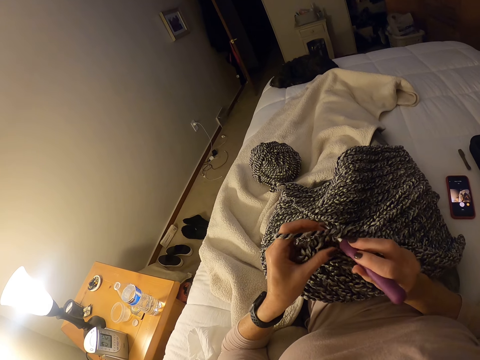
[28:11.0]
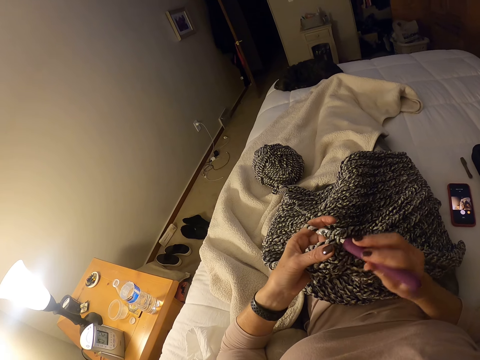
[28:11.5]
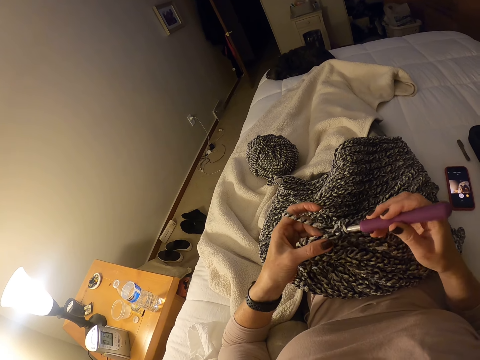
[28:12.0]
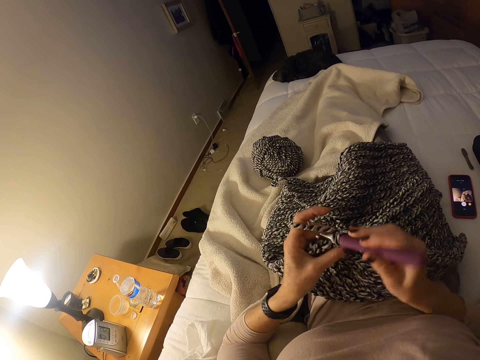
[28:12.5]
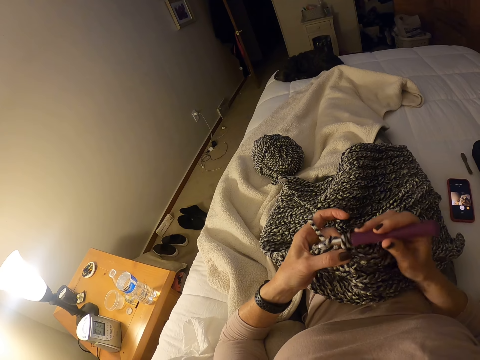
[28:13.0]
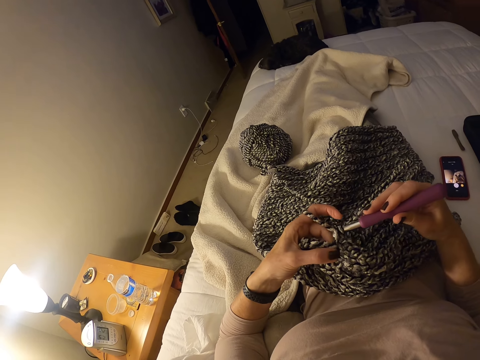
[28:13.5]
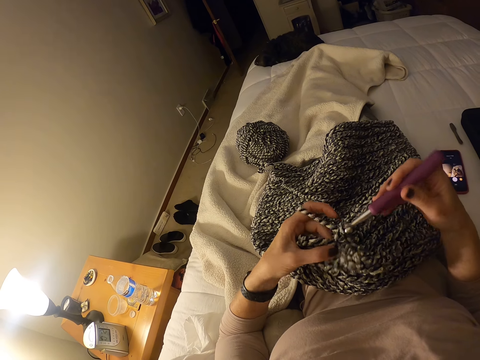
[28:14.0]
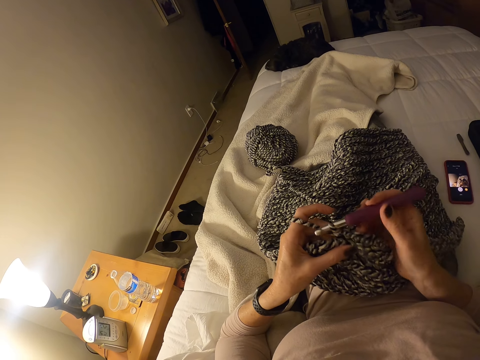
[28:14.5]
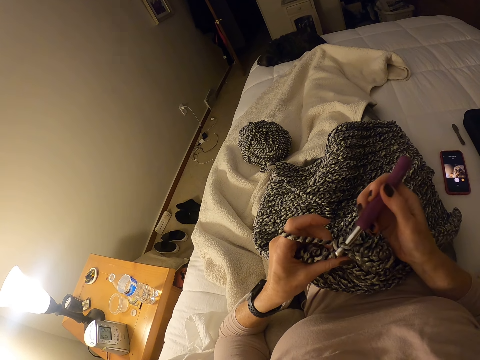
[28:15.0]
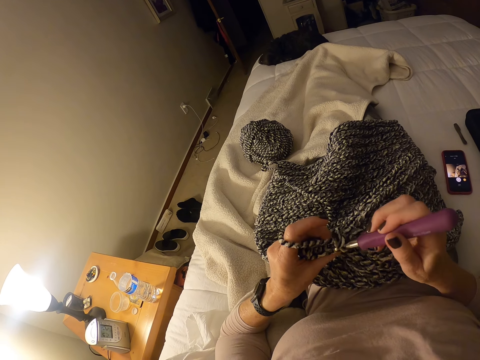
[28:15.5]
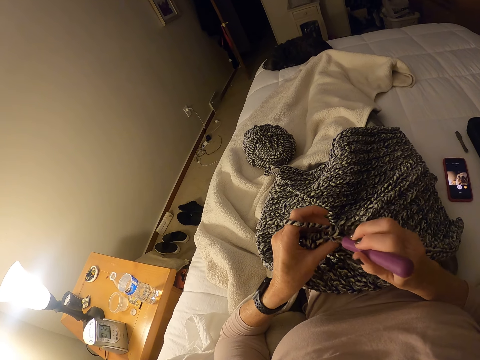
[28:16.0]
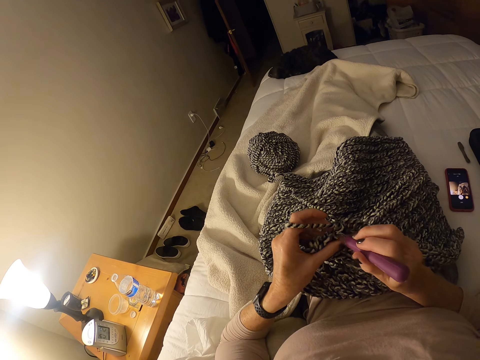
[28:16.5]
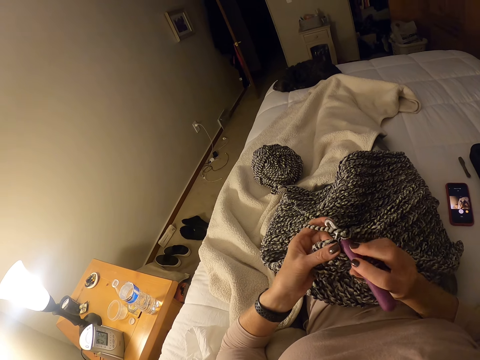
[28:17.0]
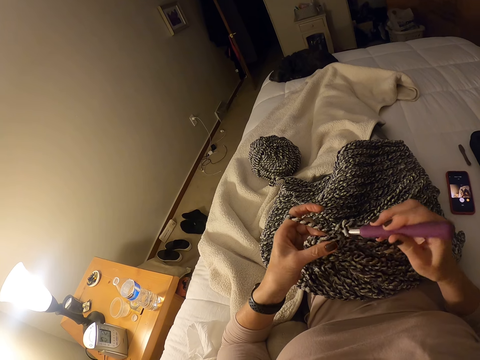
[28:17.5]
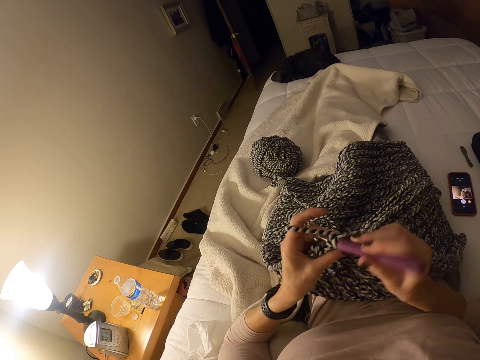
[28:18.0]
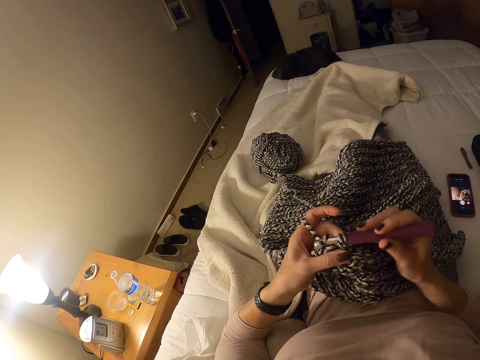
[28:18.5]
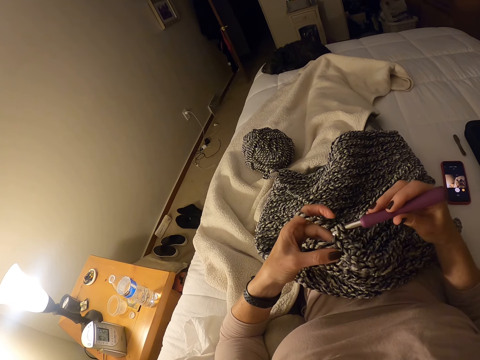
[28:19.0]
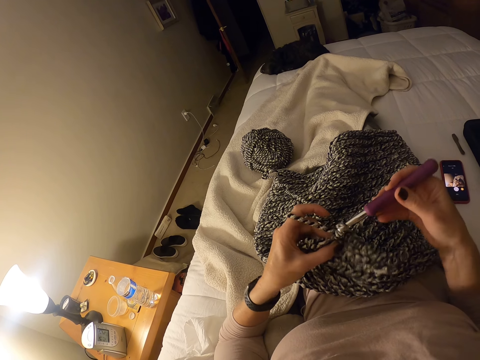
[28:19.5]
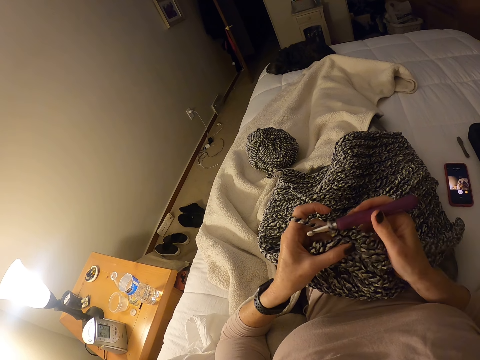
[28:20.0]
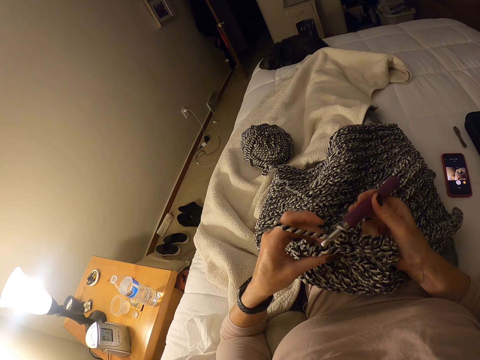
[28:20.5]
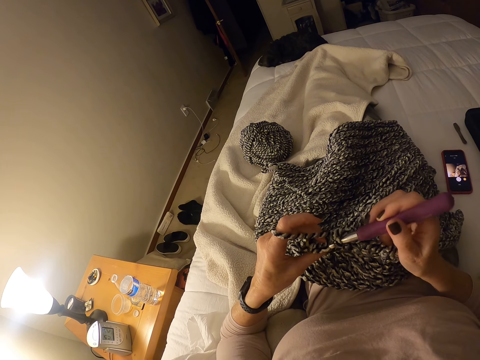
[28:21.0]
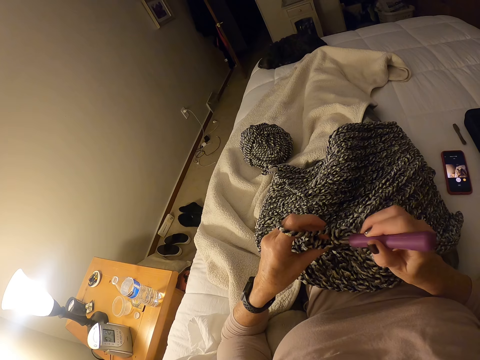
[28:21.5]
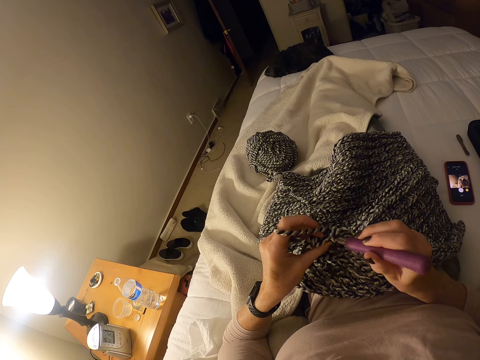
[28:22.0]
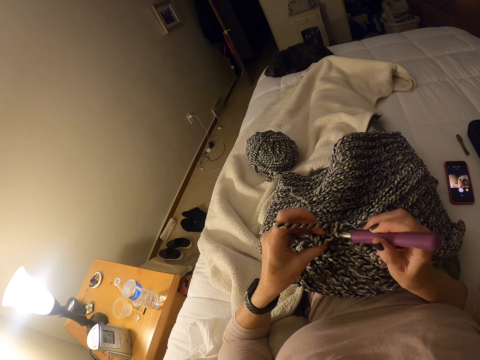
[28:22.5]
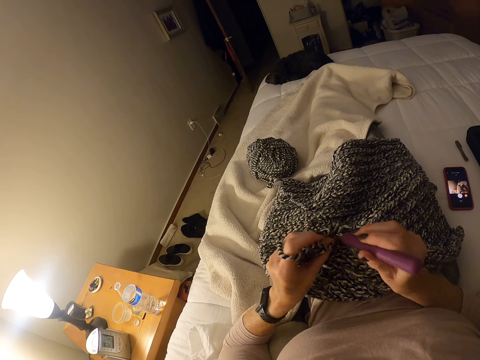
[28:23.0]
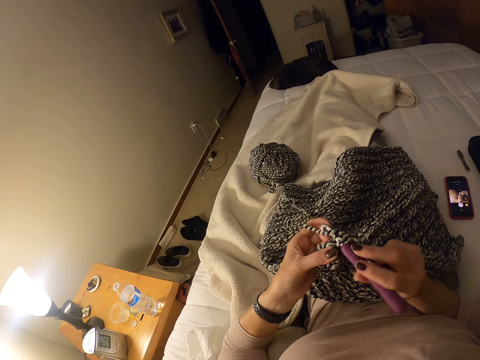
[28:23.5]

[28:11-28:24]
The camera wearer moves her left hand to the left on the cloth.

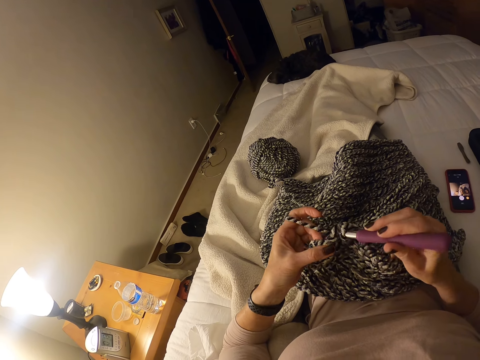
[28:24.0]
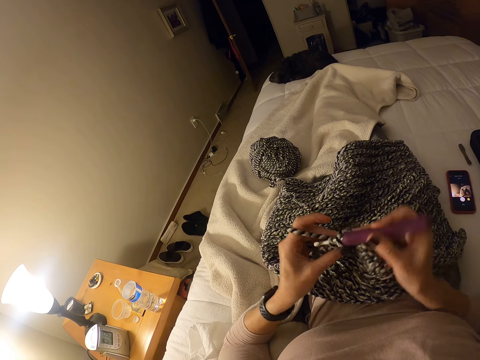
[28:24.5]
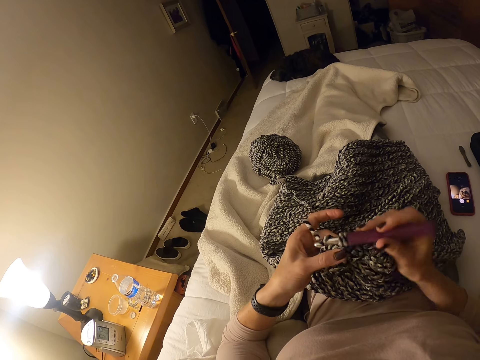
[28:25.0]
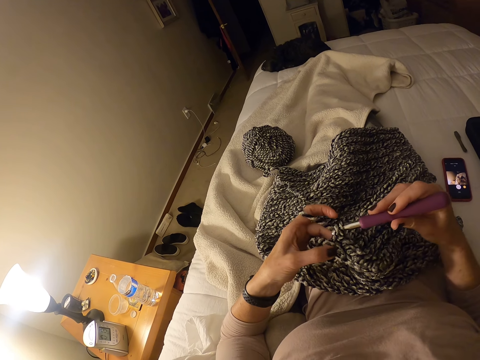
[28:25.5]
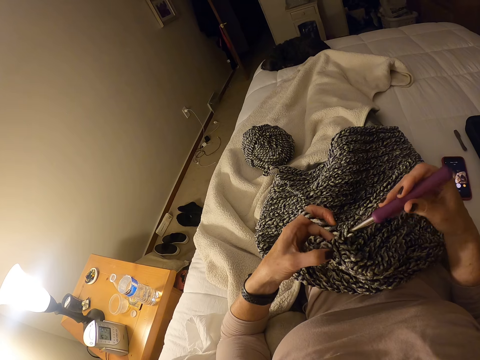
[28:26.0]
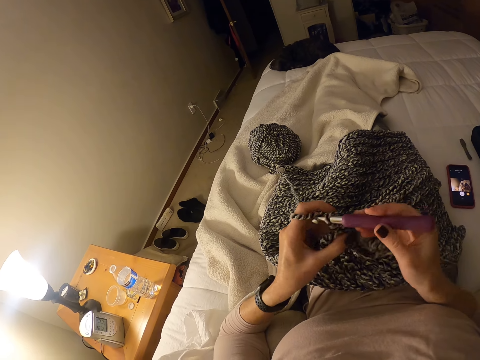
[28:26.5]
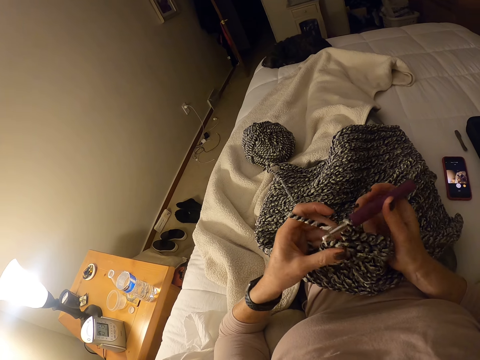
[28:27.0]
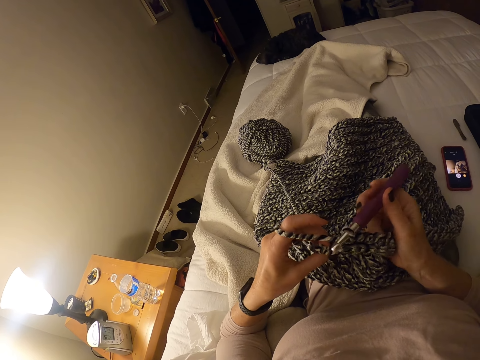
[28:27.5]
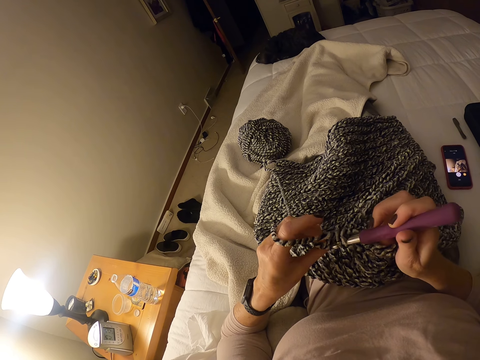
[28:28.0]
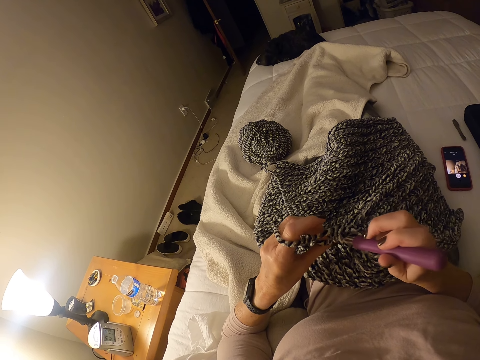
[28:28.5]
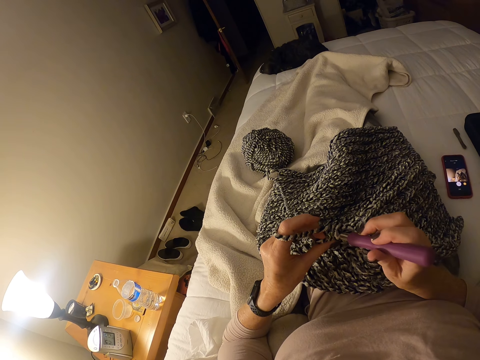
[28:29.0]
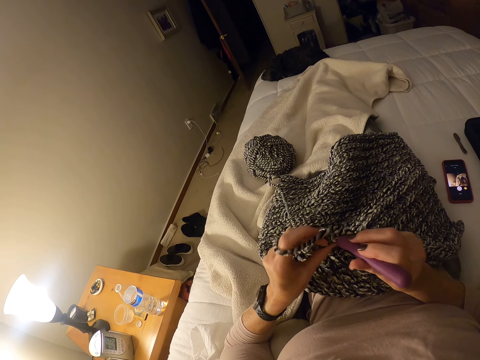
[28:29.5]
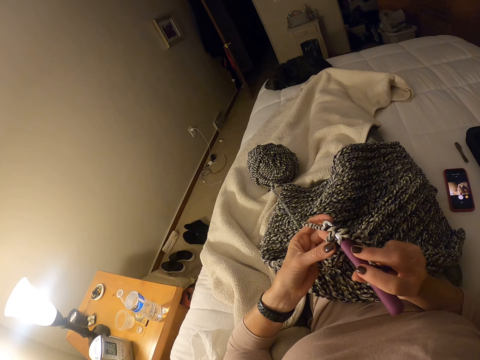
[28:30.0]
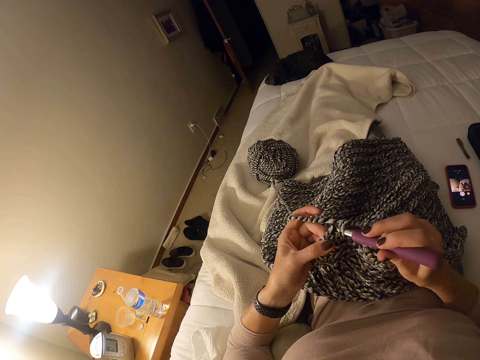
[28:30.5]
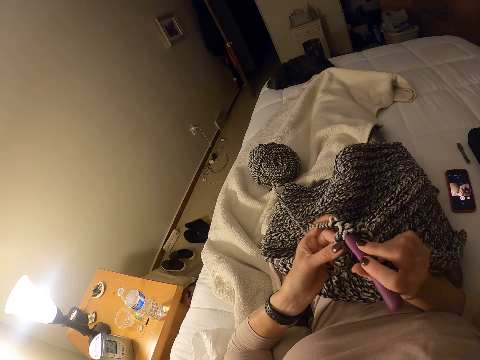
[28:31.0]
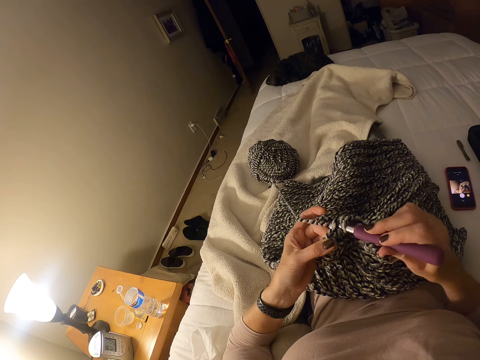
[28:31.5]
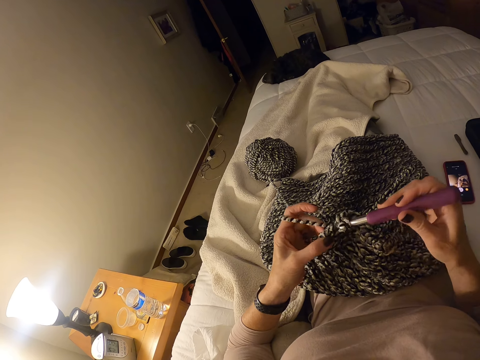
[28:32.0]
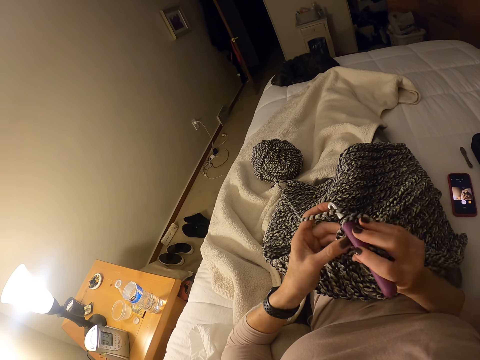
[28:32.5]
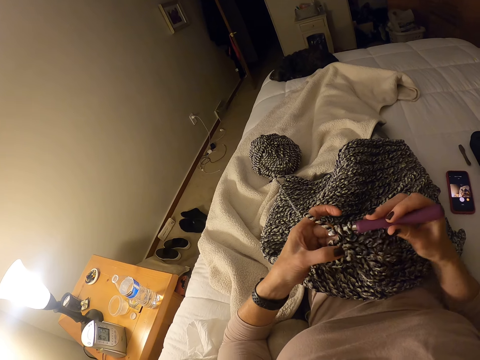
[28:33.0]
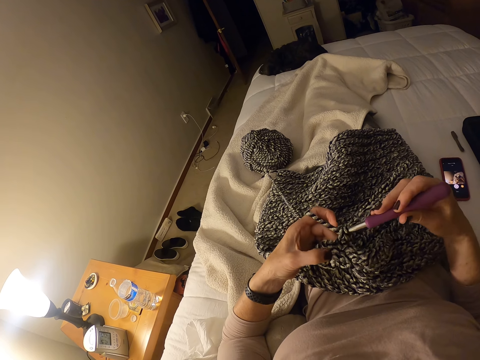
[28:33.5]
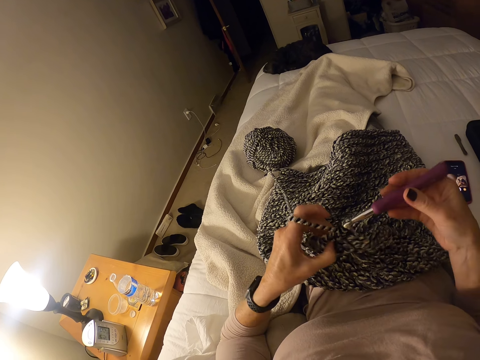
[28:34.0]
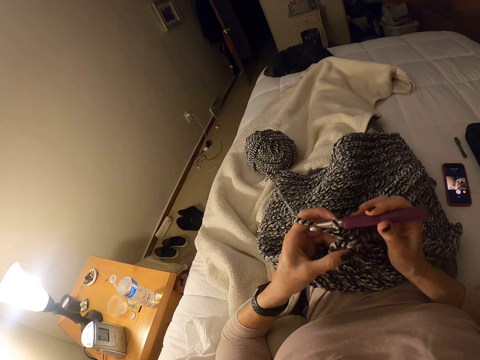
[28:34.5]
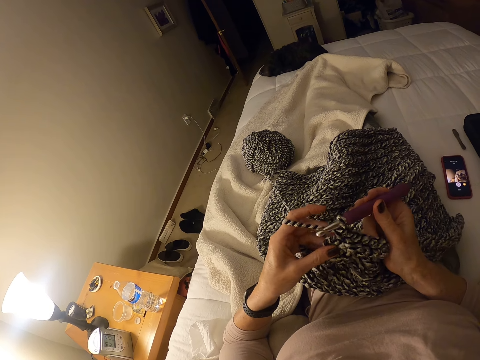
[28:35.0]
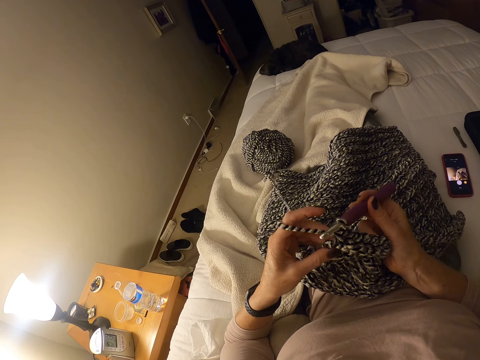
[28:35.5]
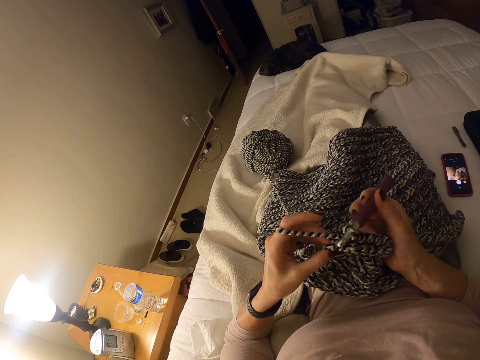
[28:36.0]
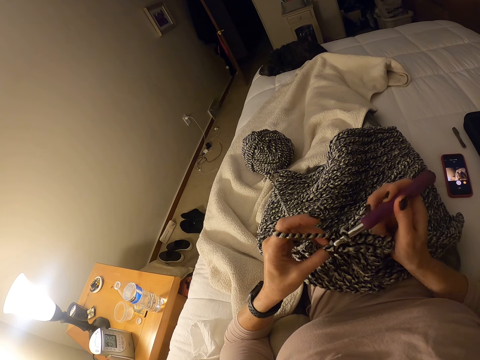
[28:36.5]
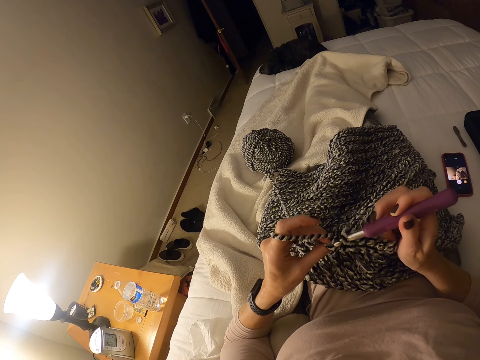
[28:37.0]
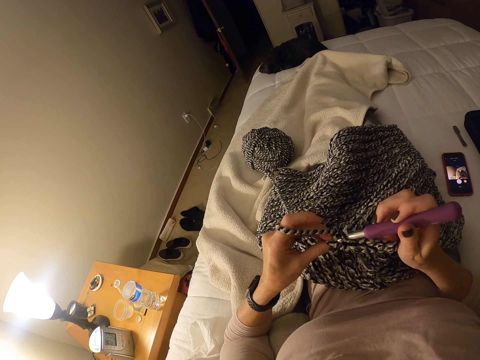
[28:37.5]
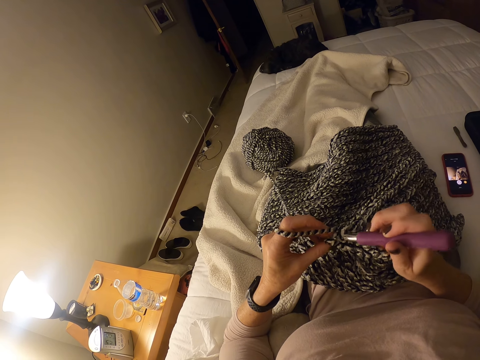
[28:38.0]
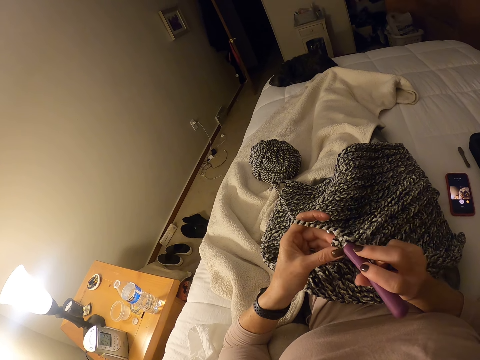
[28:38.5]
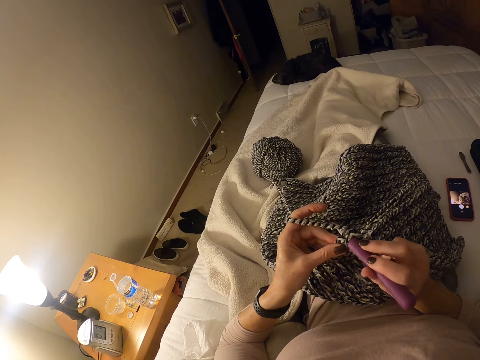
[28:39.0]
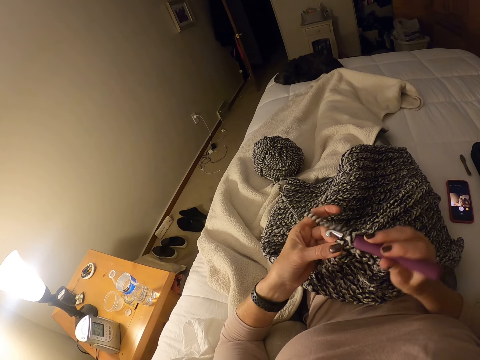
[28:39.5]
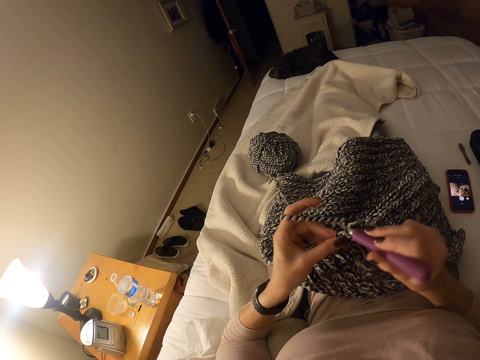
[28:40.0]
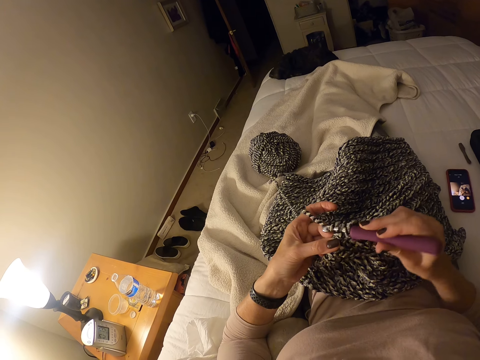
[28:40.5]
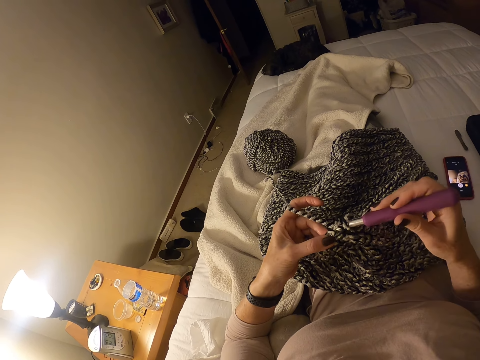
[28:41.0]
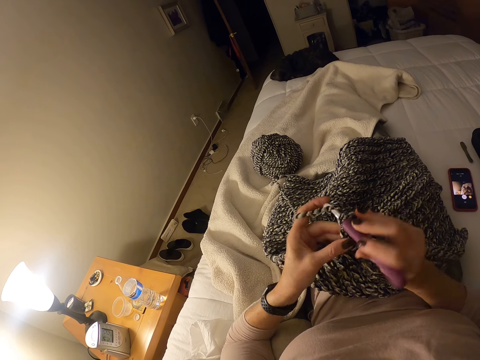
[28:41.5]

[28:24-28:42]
The camera wearer moves her left hand to the left on the cloth. She does it again.
